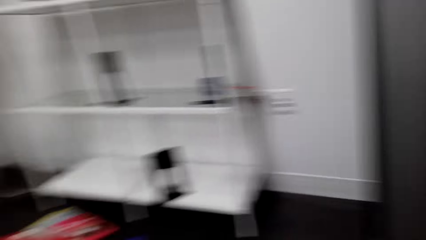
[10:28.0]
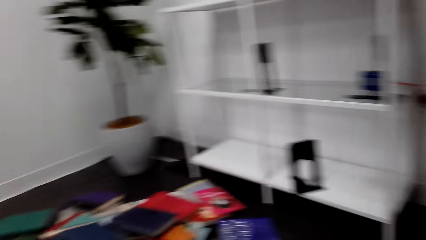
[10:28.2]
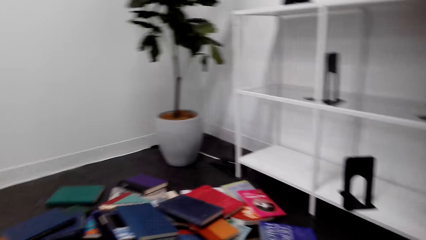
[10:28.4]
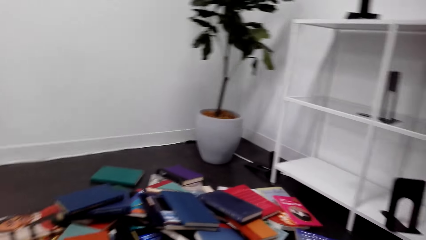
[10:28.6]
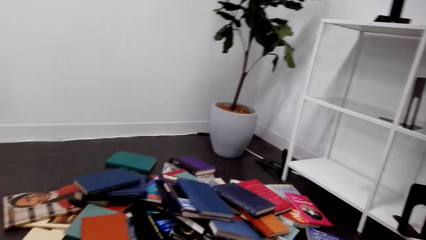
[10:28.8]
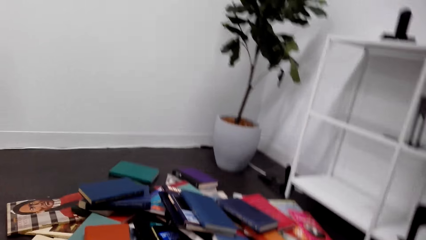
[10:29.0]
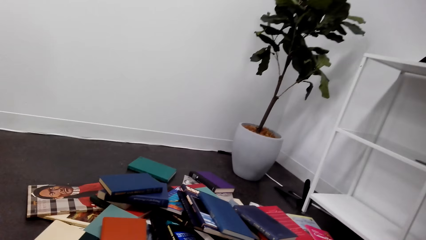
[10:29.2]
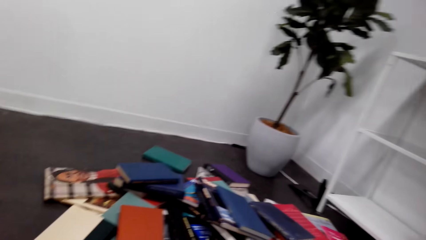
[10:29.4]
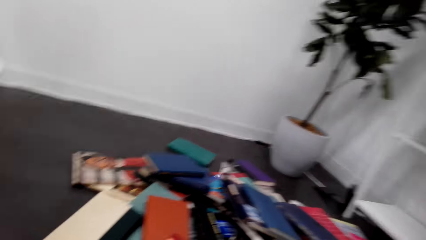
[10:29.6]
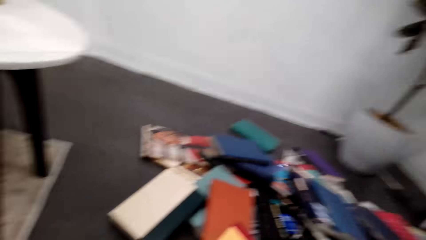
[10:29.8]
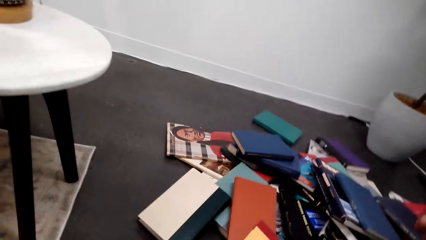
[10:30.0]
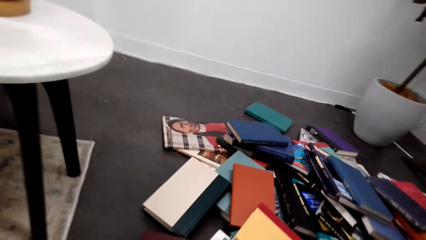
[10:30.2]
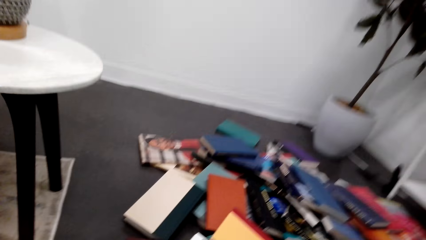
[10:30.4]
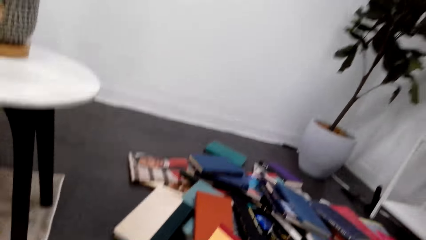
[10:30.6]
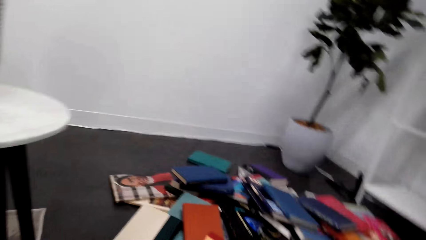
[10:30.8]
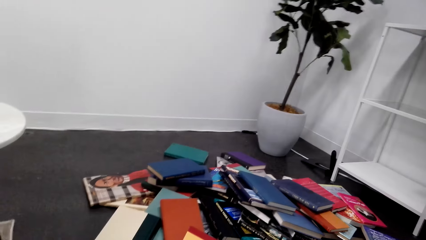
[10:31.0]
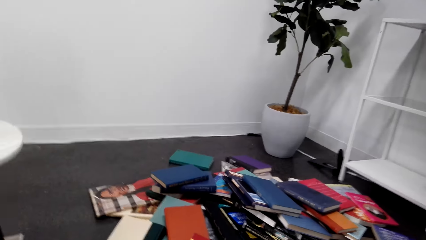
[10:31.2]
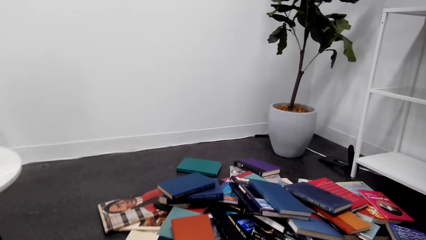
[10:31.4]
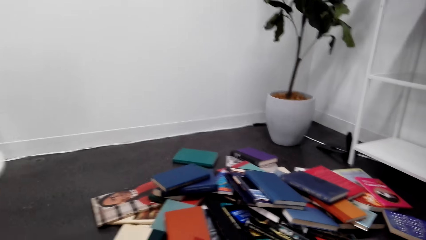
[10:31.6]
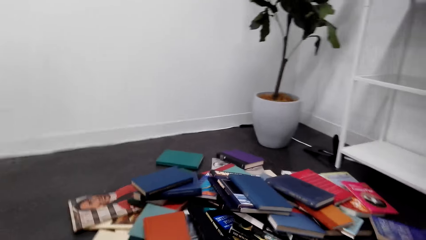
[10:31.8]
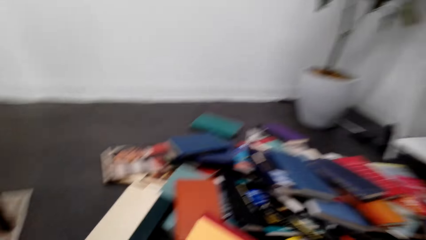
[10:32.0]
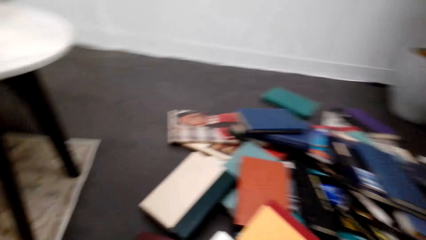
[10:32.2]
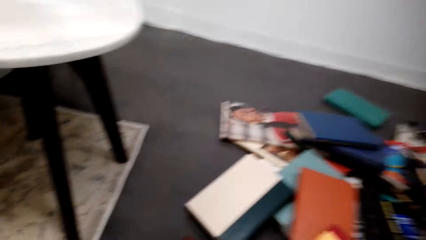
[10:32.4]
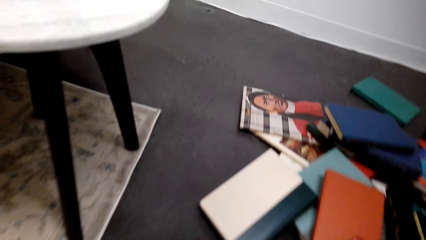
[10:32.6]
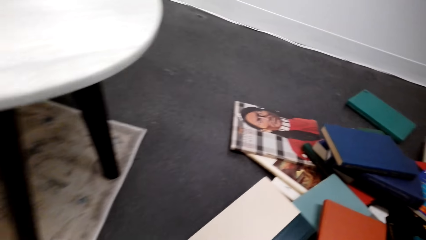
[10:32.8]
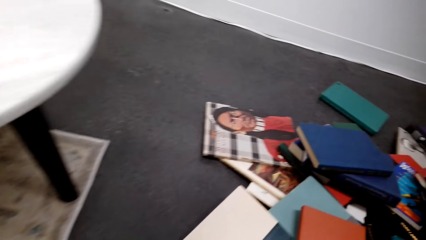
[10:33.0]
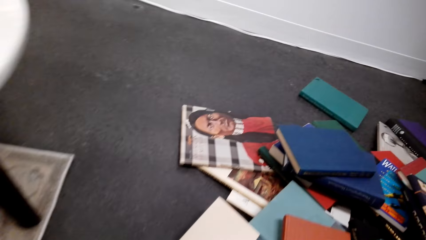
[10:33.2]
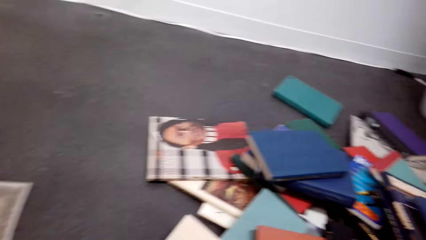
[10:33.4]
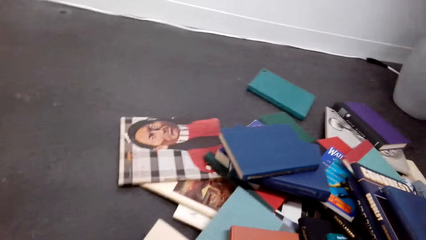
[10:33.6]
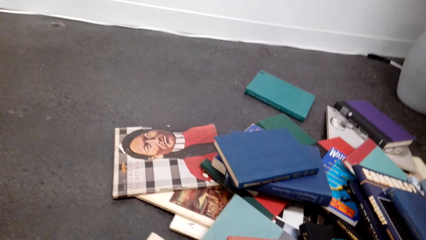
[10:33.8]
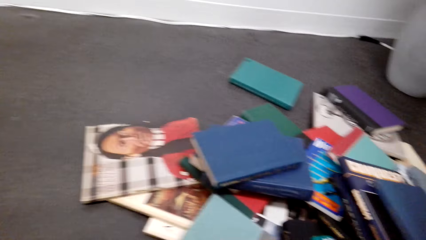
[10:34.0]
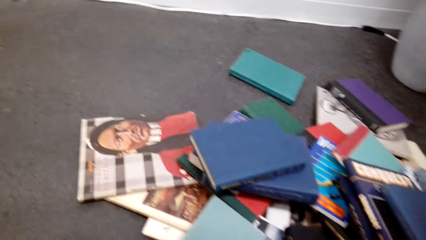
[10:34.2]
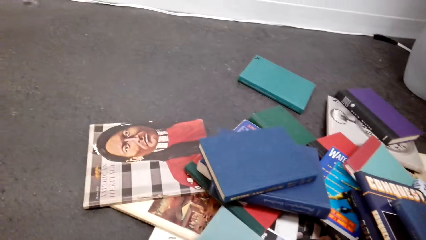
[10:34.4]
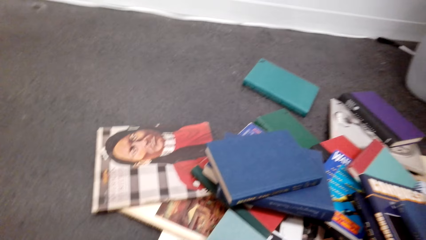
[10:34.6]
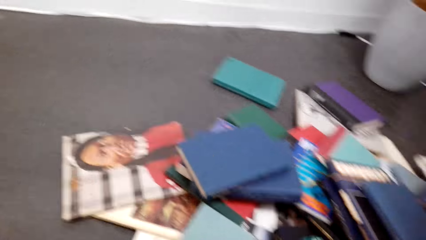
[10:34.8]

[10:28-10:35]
The camera wearer looks around the floor.

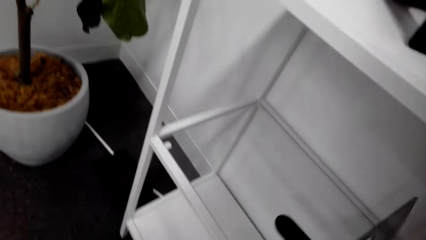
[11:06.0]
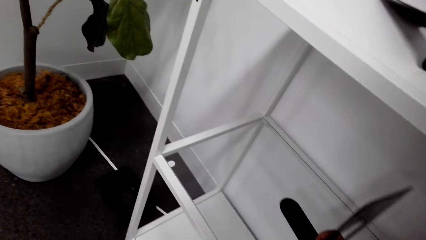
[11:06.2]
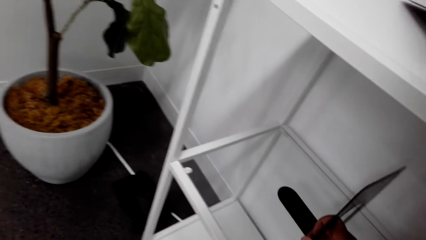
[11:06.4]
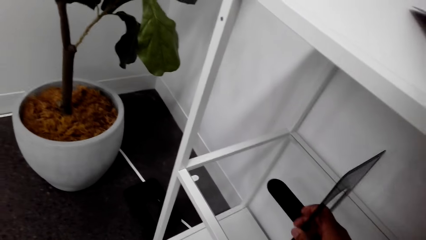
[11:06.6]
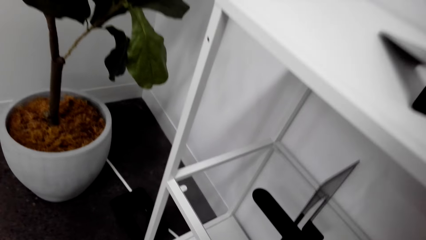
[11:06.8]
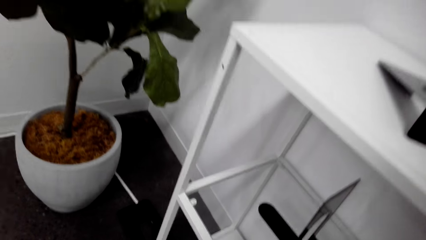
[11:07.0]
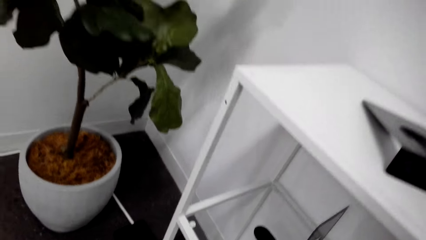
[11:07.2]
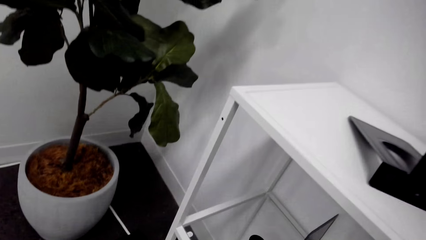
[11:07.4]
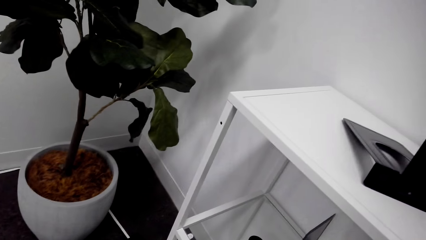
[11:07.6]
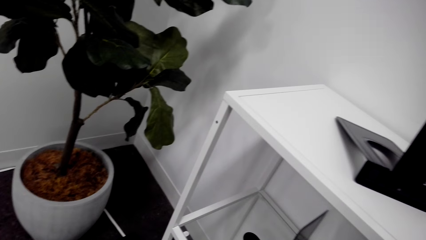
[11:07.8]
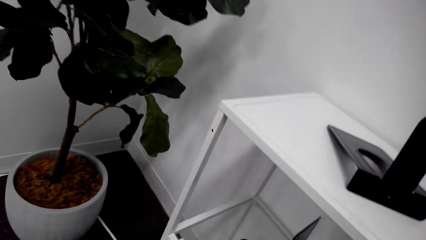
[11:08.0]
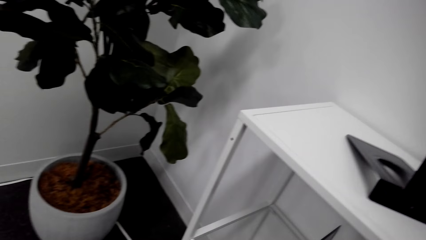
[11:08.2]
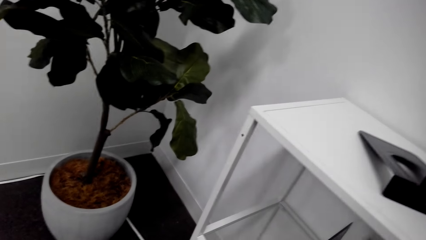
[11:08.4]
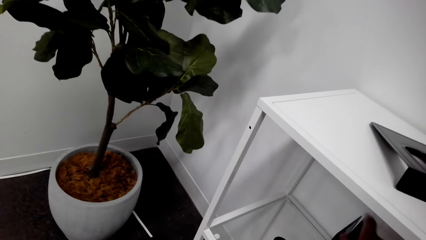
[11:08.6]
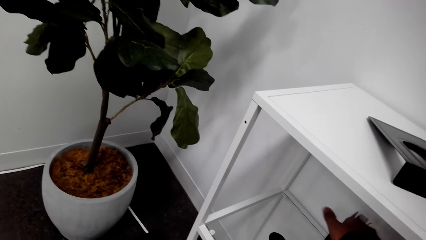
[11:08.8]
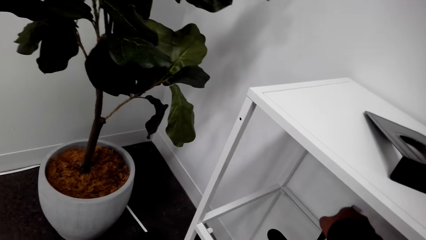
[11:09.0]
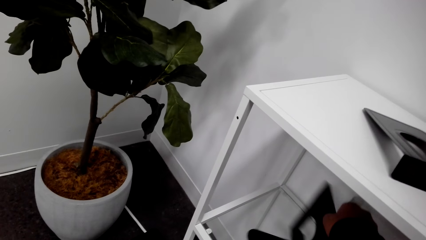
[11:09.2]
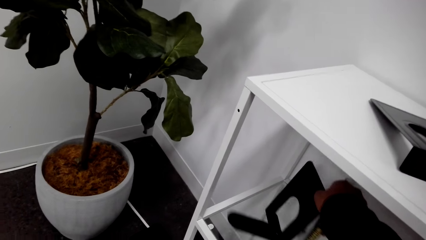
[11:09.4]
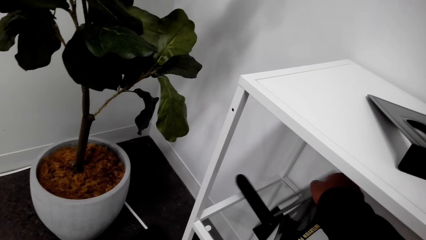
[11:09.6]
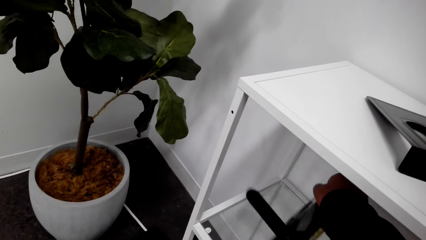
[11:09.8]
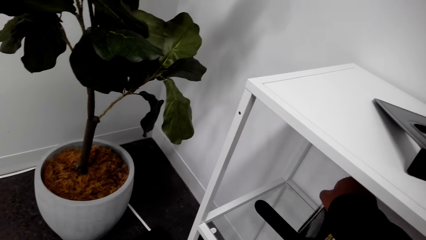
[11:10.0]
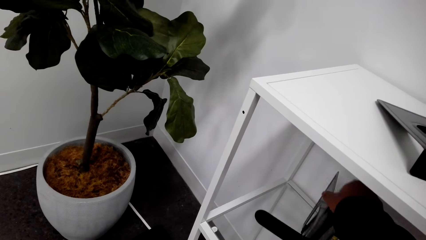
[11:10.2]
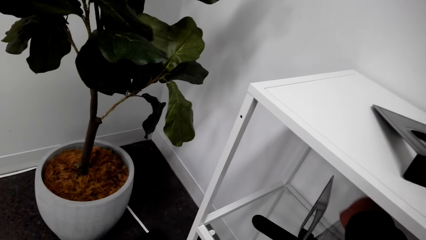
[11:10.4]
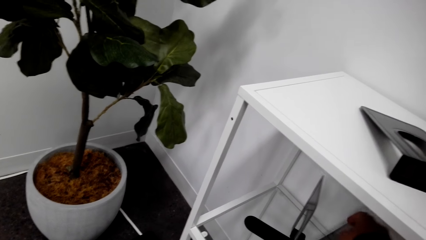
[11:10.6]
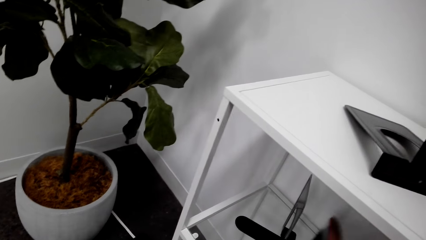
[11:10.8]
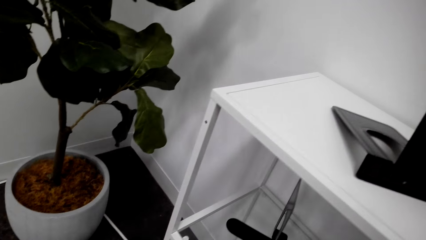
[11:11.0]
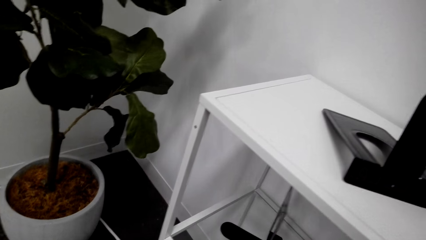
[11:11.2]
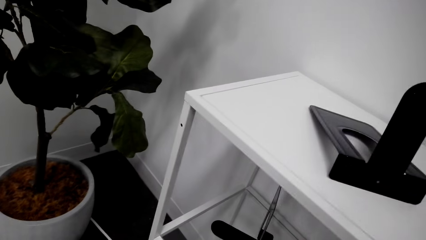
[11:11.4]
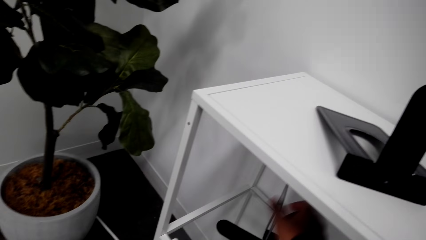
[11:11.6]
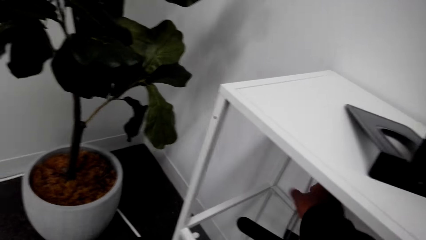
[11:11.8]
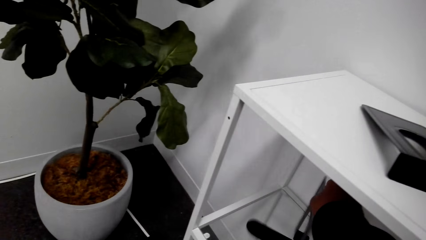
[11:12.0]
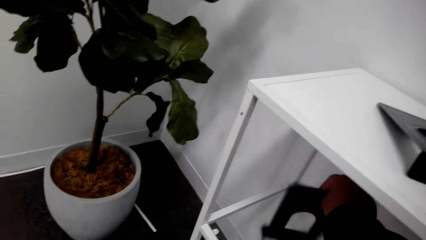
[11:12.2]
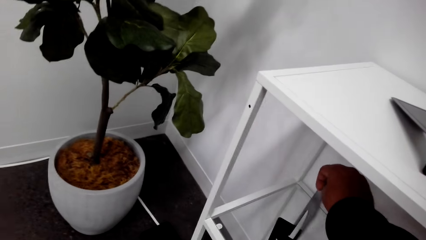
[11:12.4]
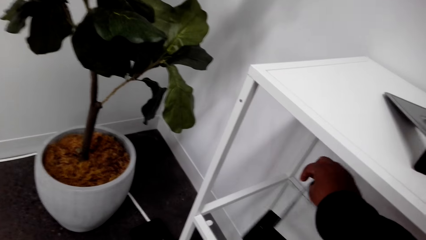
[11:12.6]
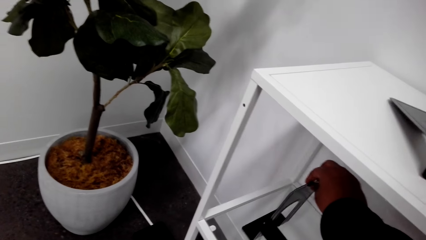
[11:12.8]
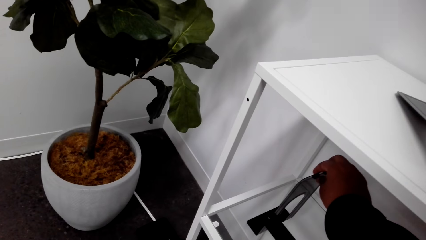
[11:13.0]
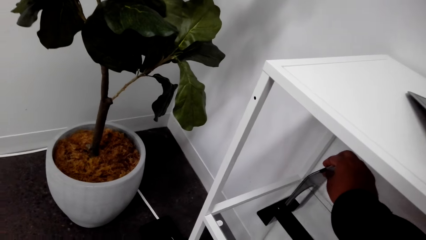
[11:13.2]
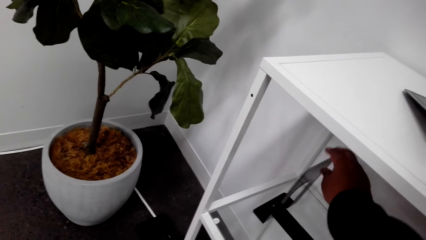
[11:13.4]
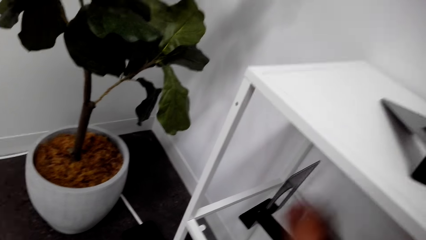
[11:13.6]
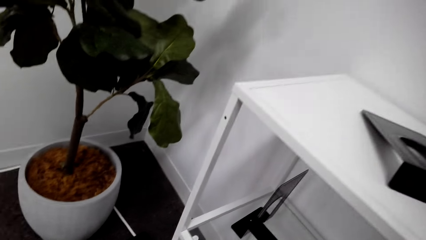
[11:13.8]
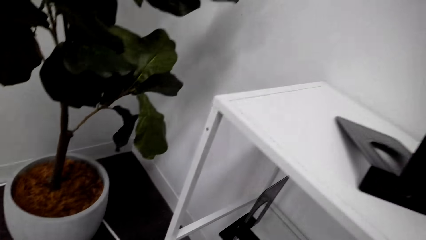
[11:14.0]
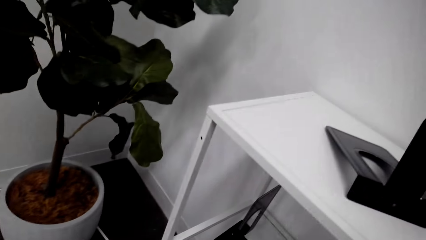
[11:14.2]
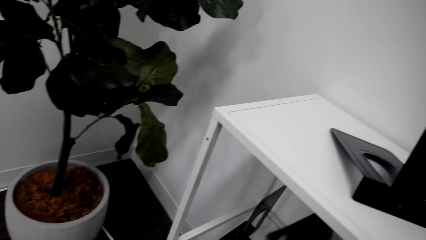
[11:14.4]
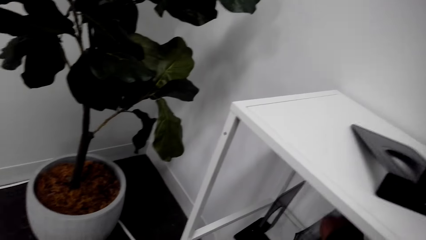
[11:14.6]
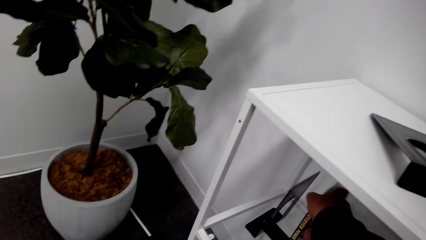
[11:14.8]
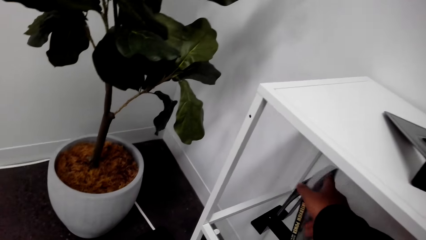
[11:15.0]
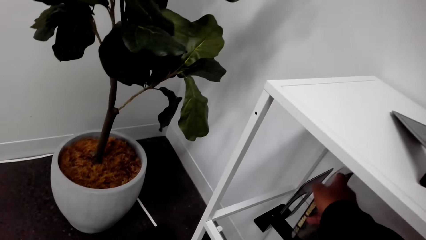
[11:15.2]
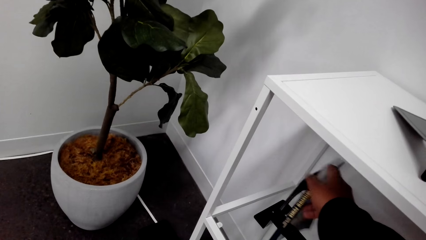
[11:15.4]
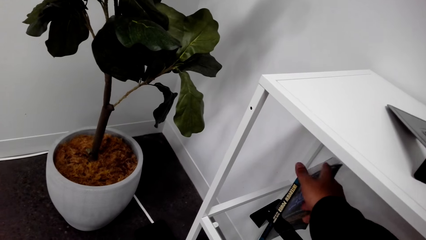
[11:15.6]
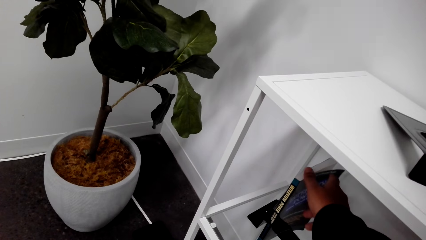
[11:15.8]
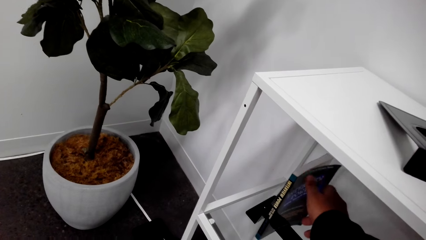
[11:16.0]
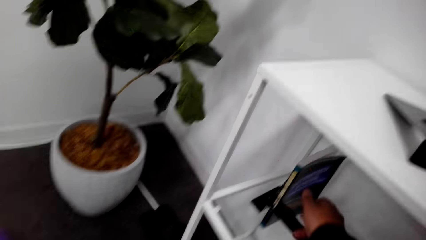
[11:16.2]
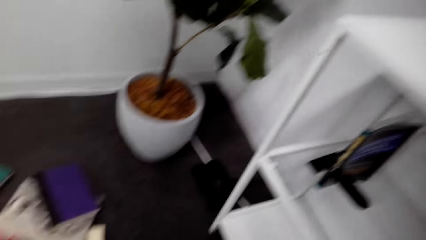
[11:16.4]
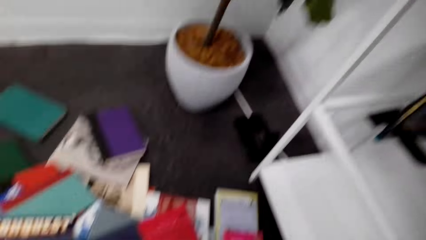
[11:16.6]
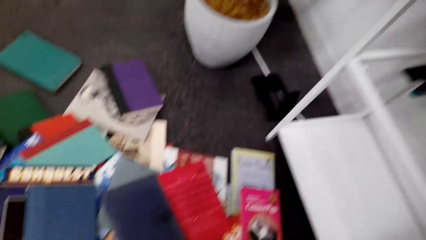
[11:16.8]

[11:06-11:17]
The camera wearer places the book holder on a shelf. They look around the house. They move the book holder on the shelf. They place the book on the book holder in the shelf.
